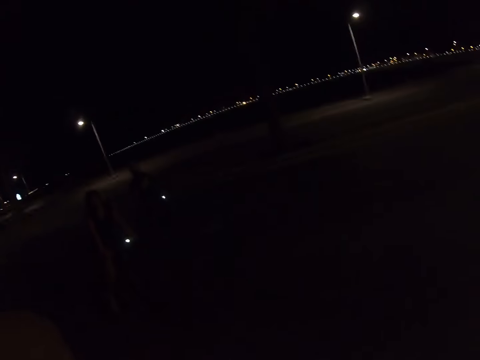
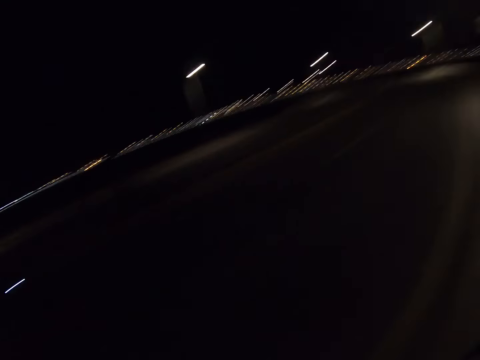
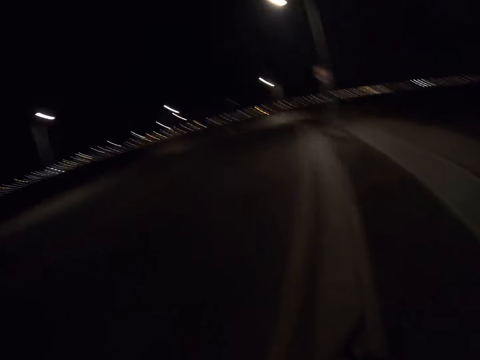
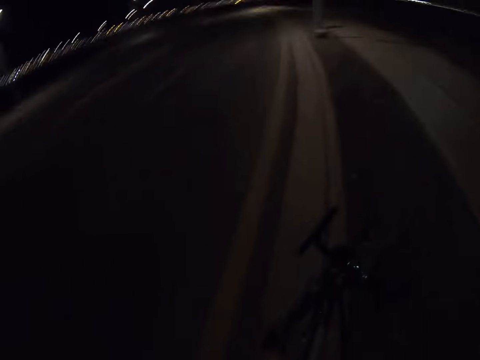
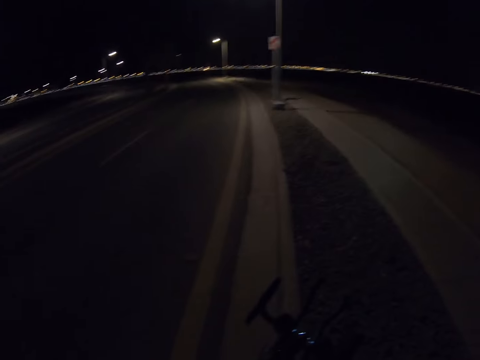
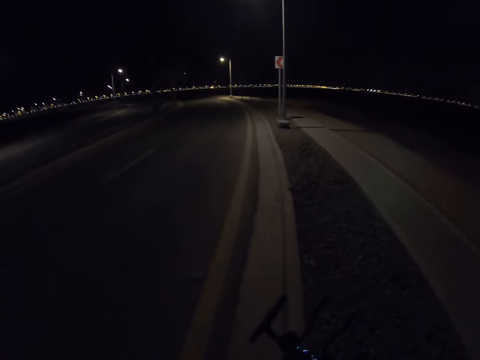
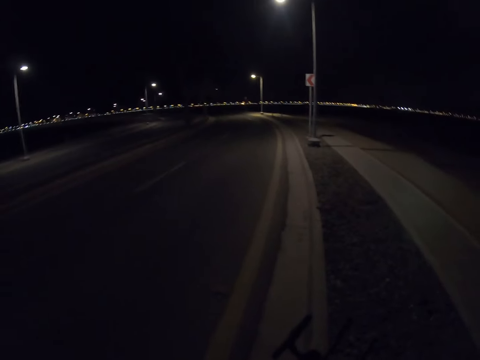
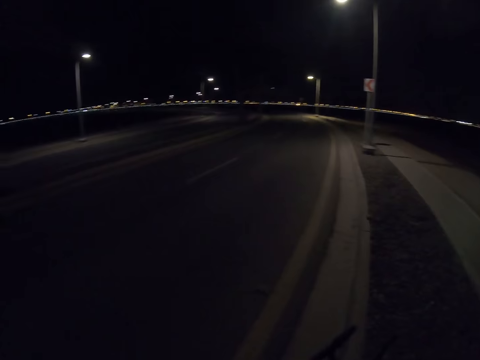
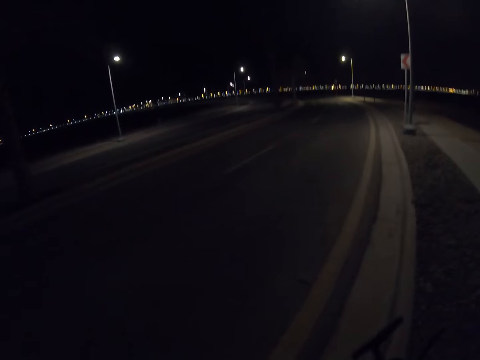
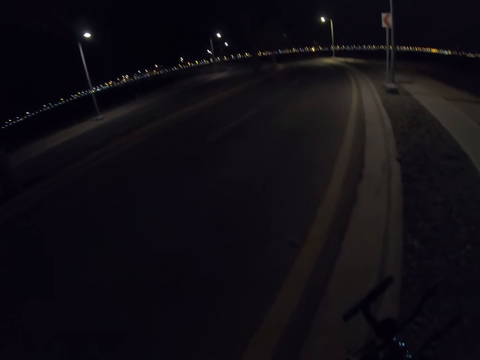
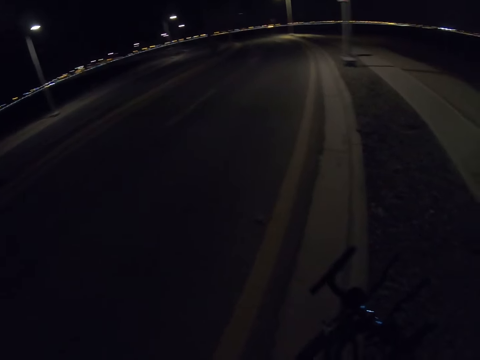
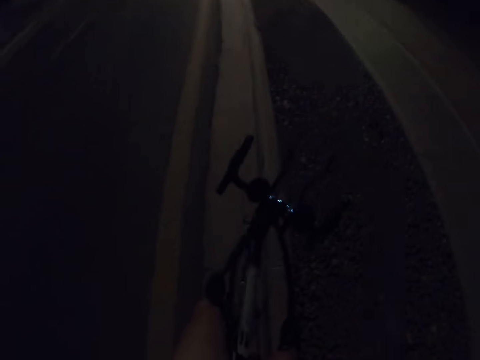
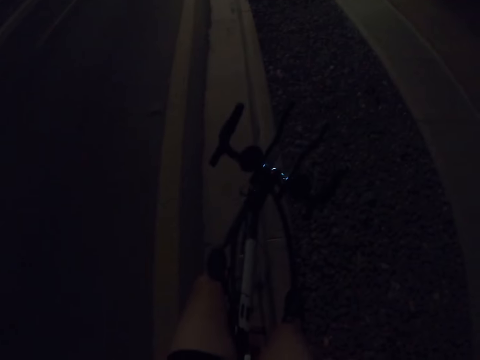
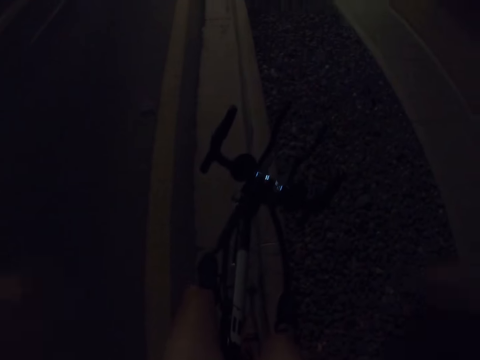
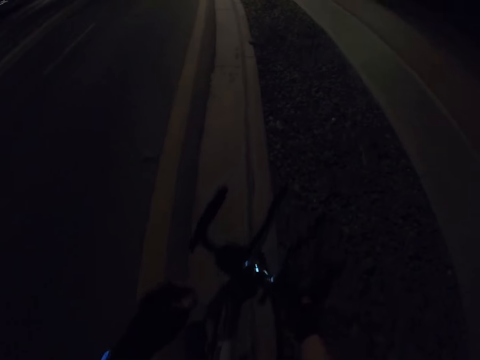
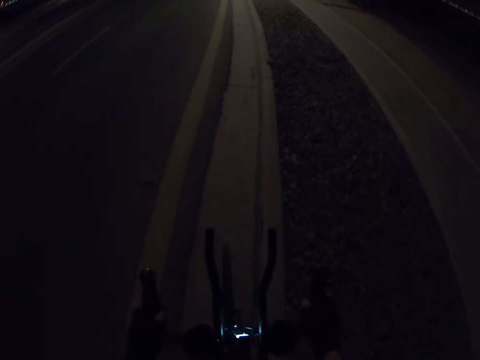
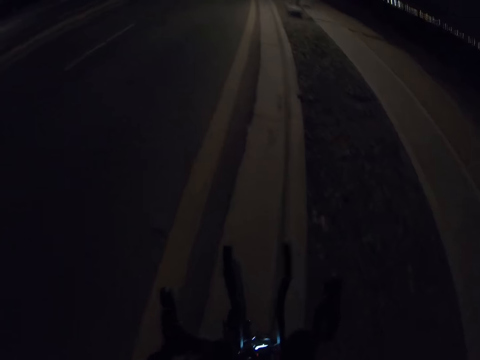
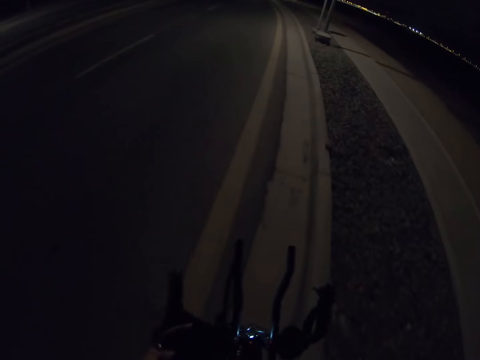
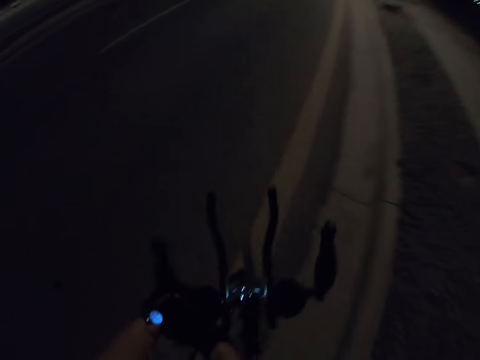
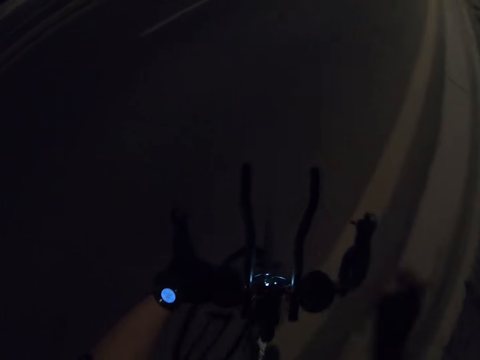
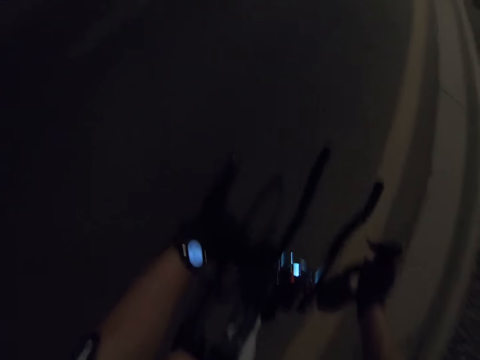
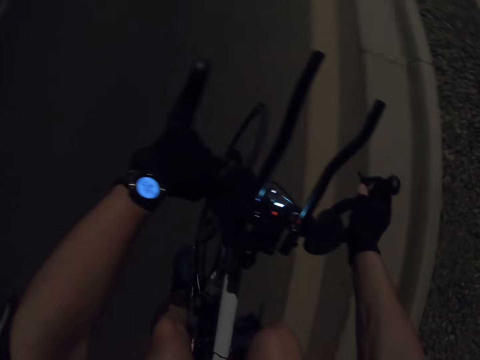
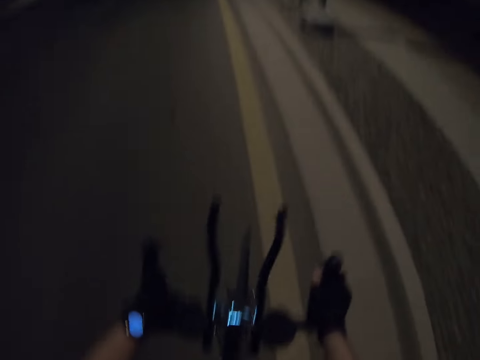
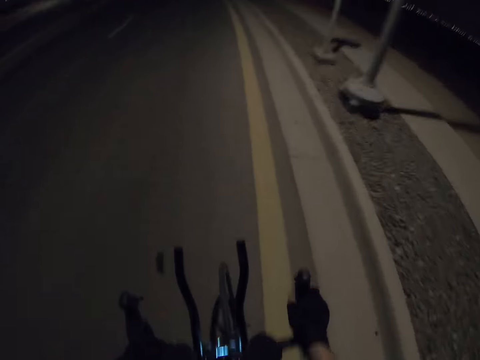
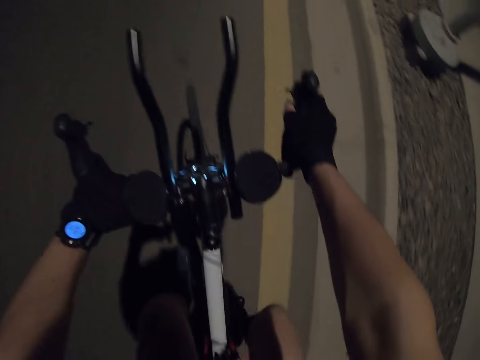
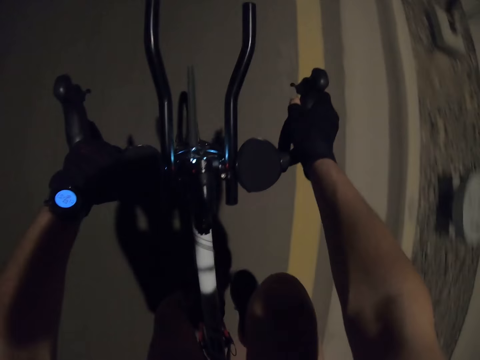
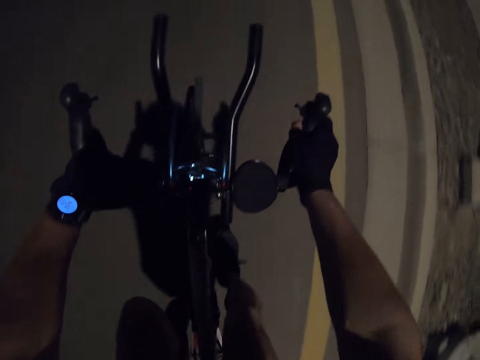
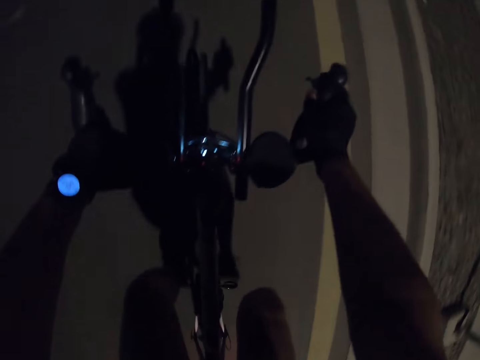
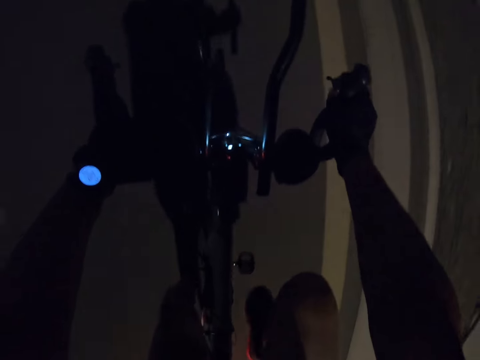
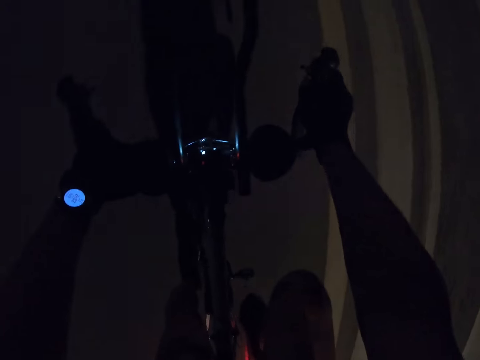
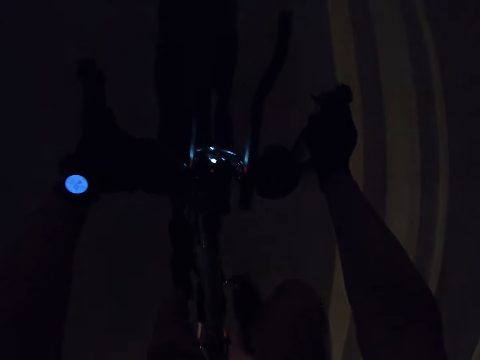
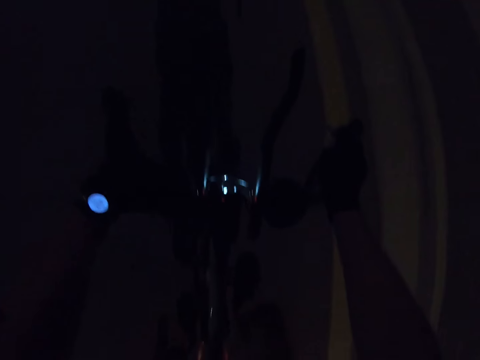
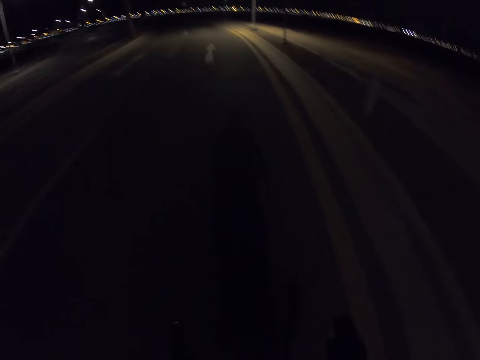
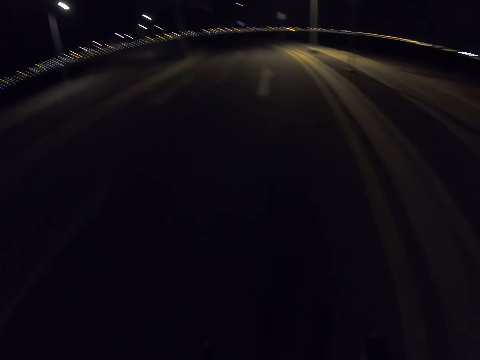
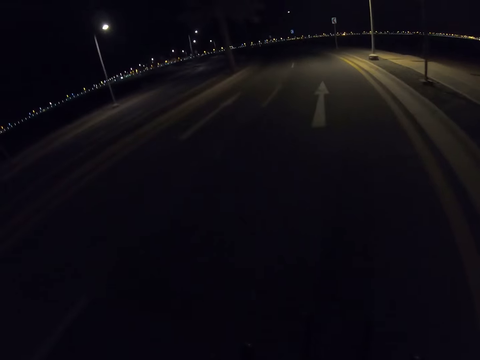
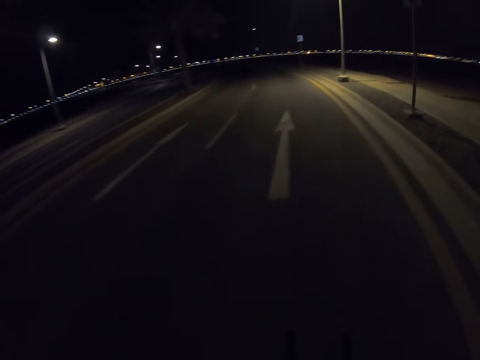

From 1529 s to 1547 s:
The camera wearer looks at a cyclist and another cyclist. He looks around. He looks down. He puts his hands on the bicycle handle. He rides the bicycle and presses the watch. He rides the bicycle. He rides the bicycle and rotates the right pedal with the right foot.

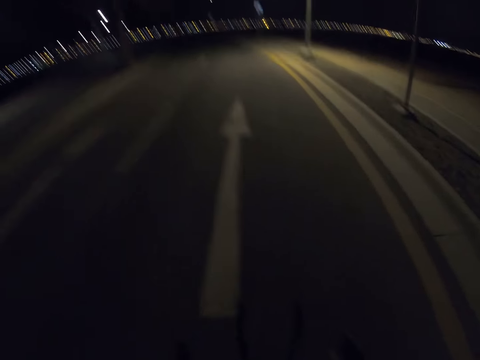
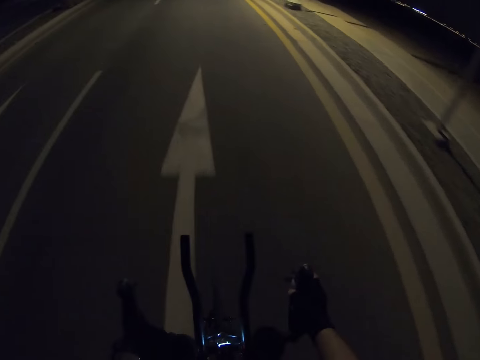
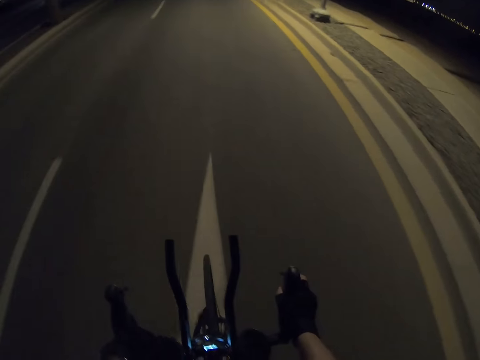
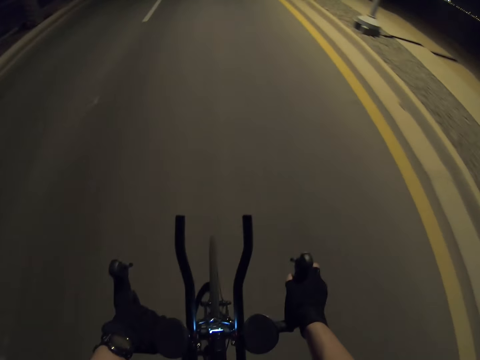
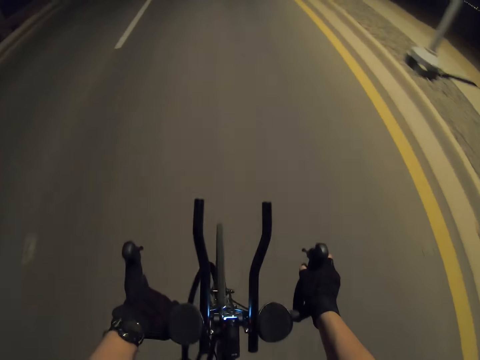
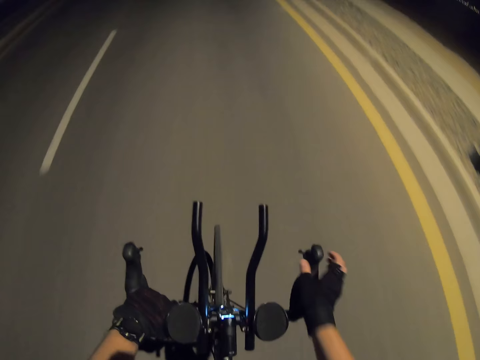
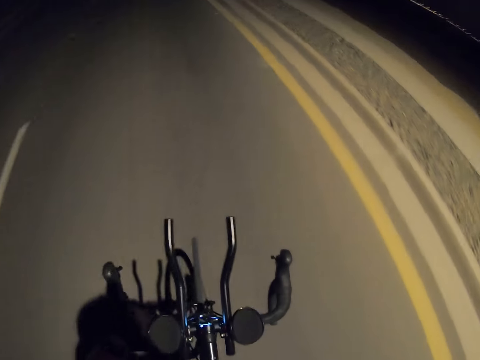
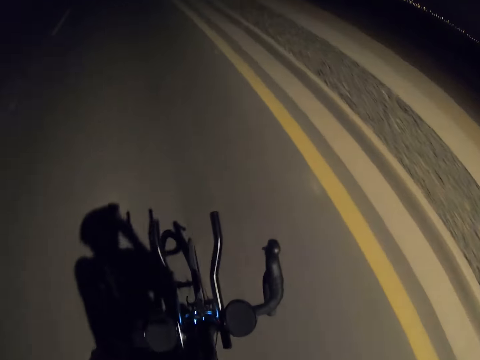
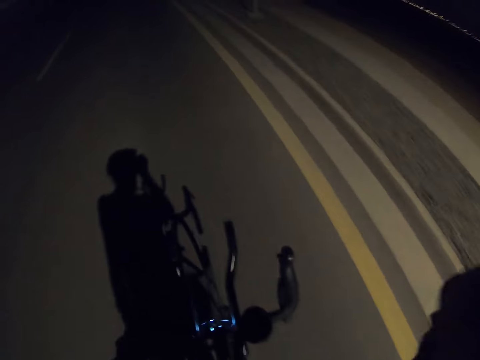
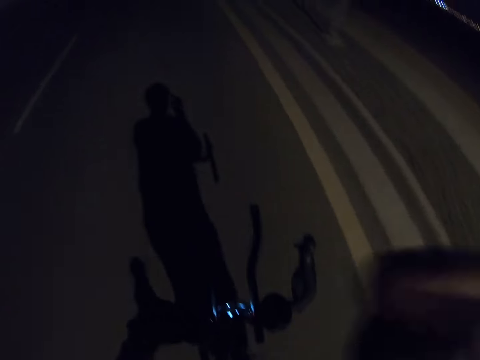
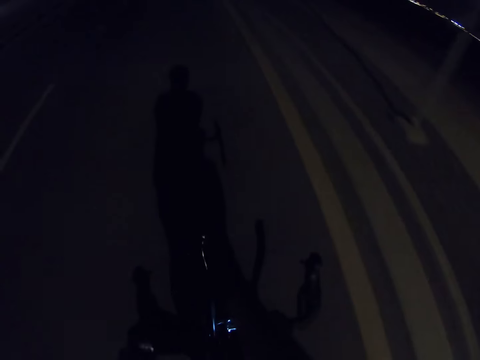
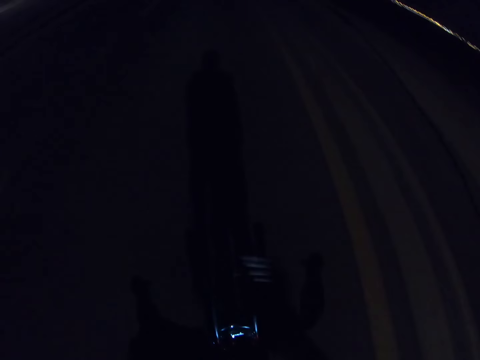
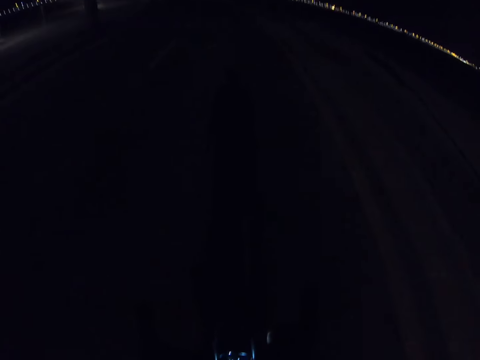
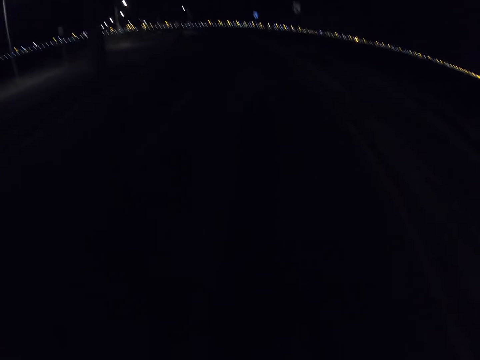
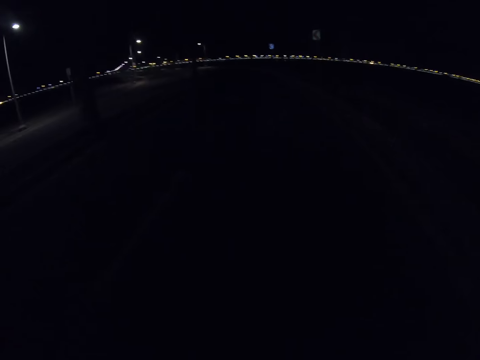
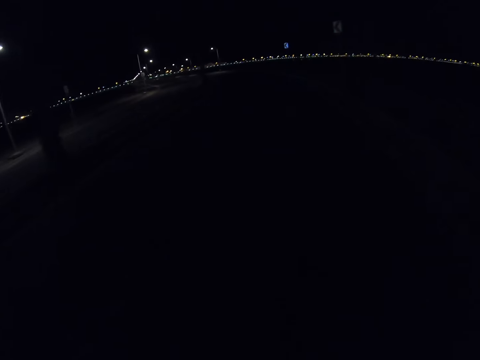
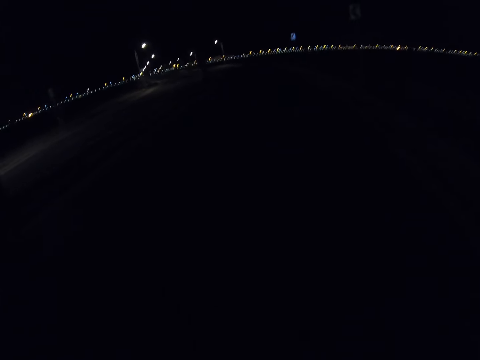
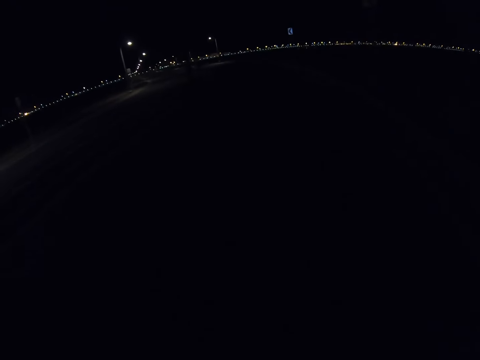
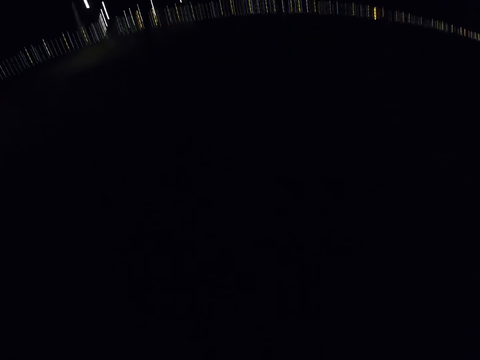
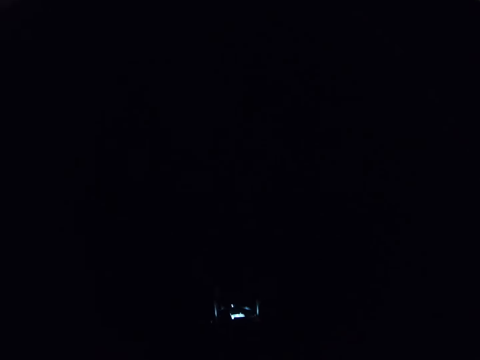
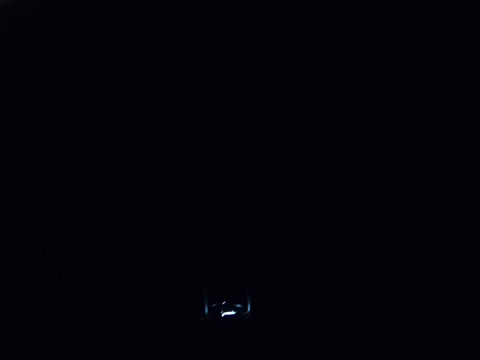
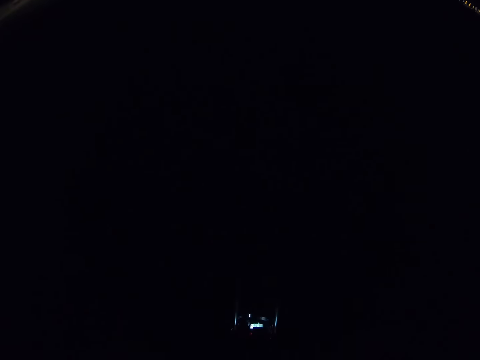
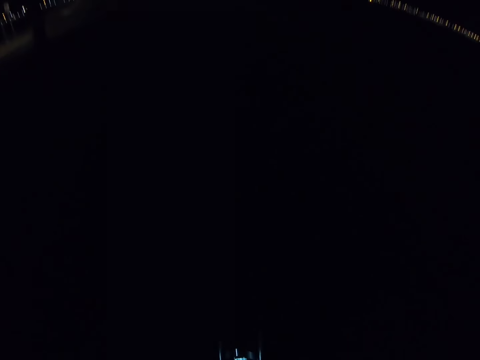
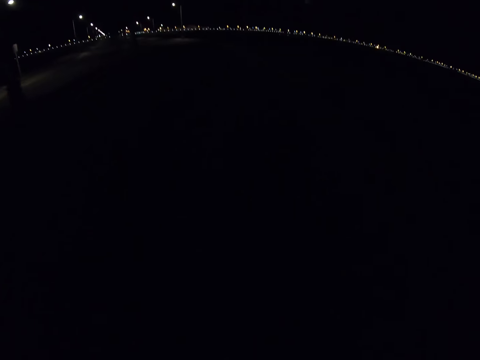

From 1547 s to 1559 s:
The camera wearer rides a bike. They move their right hand towards their face. They ride the bike, tap on the middle handle with their right hand. They ride the bike and look down.
